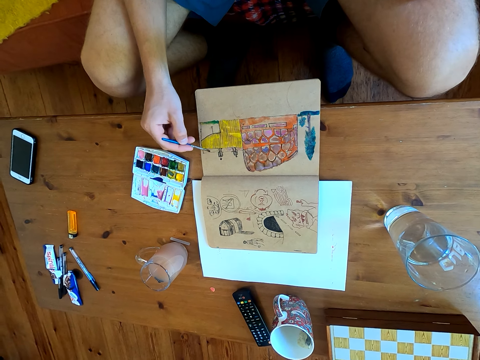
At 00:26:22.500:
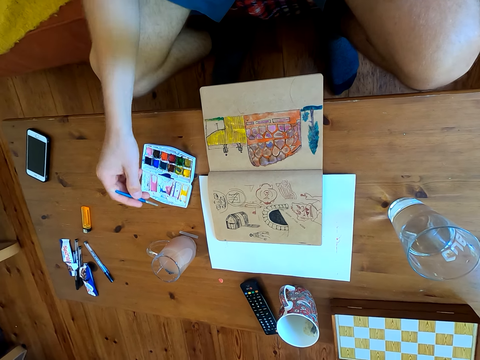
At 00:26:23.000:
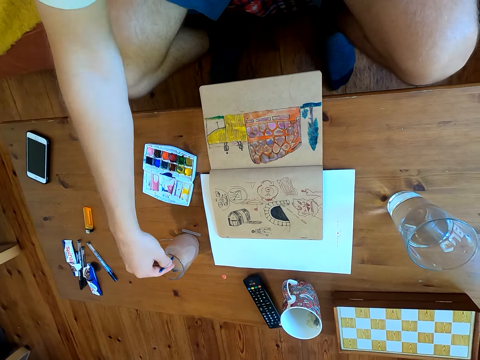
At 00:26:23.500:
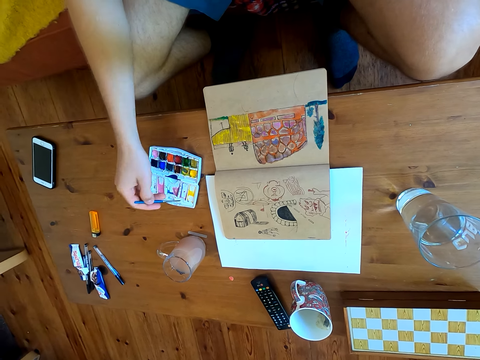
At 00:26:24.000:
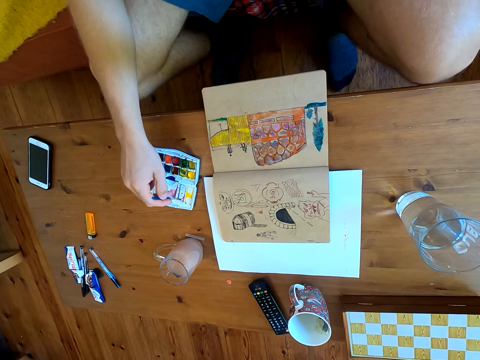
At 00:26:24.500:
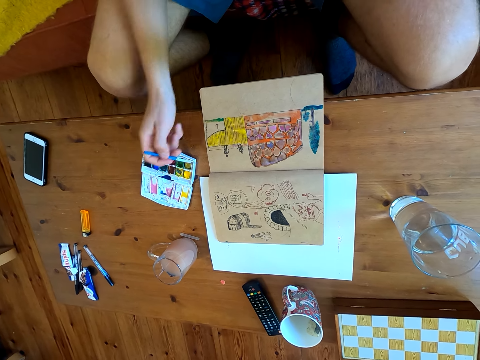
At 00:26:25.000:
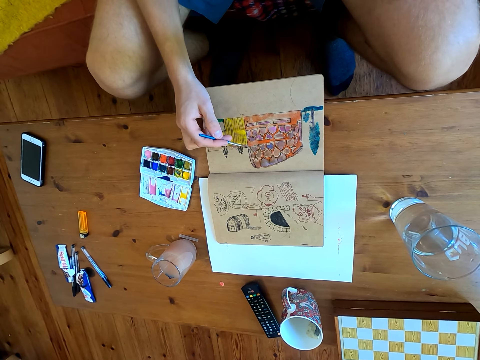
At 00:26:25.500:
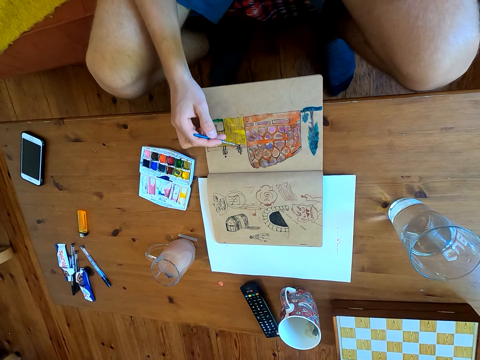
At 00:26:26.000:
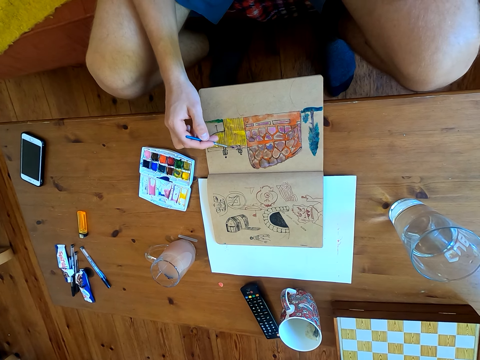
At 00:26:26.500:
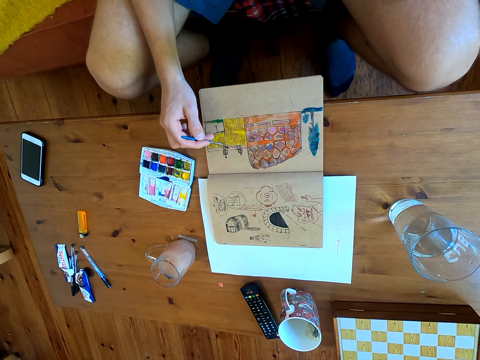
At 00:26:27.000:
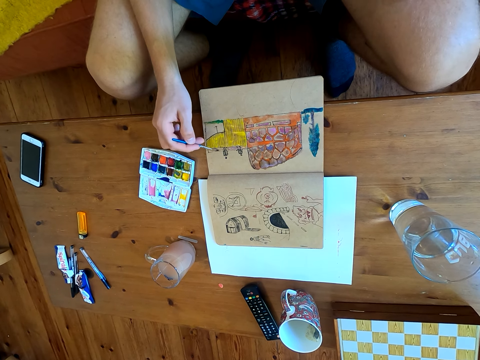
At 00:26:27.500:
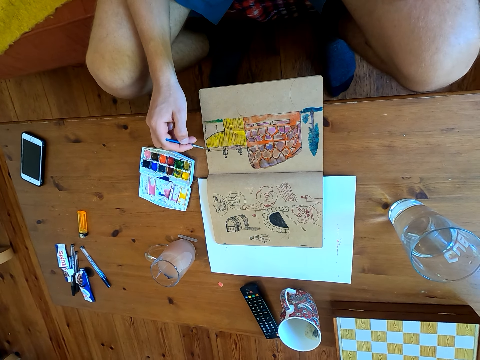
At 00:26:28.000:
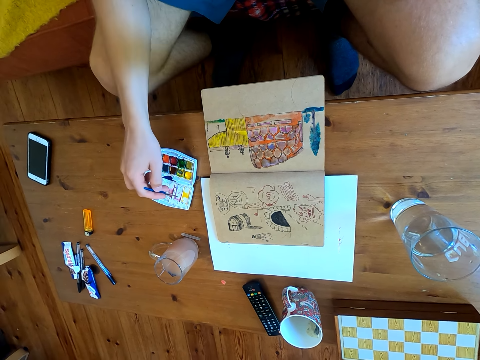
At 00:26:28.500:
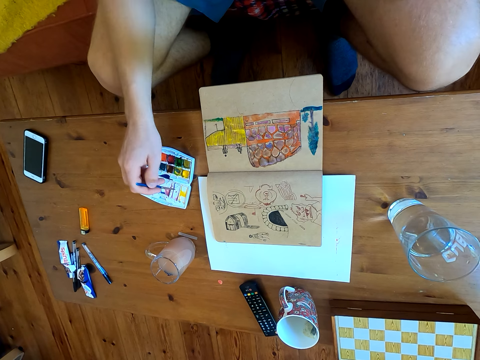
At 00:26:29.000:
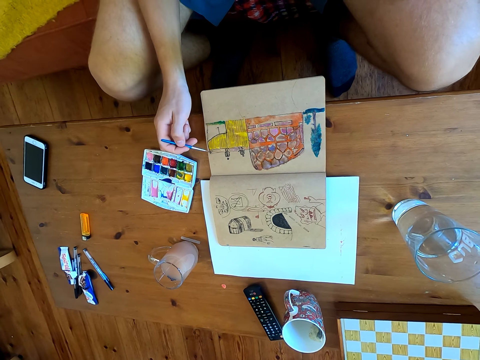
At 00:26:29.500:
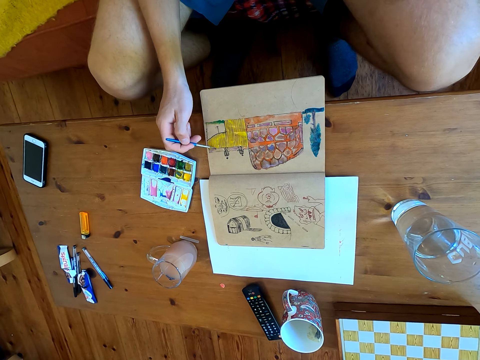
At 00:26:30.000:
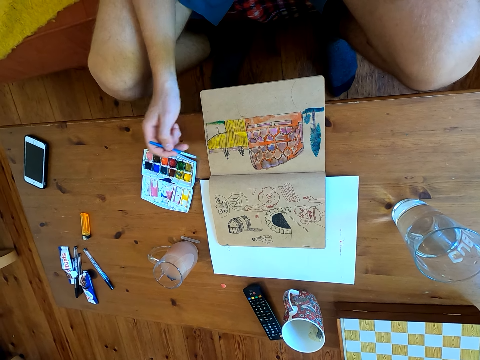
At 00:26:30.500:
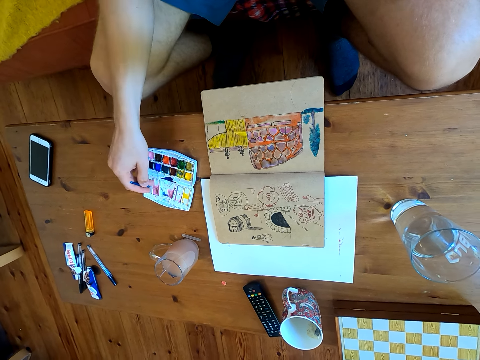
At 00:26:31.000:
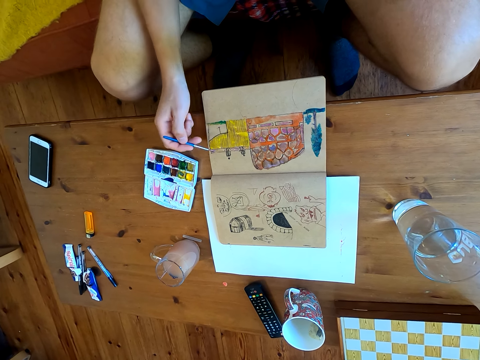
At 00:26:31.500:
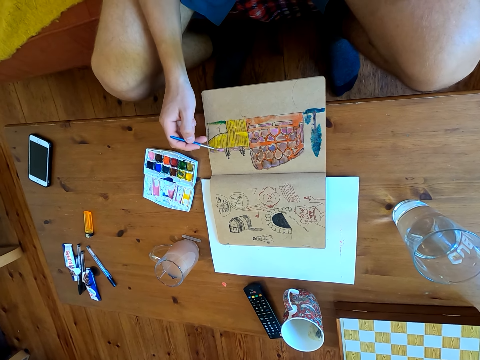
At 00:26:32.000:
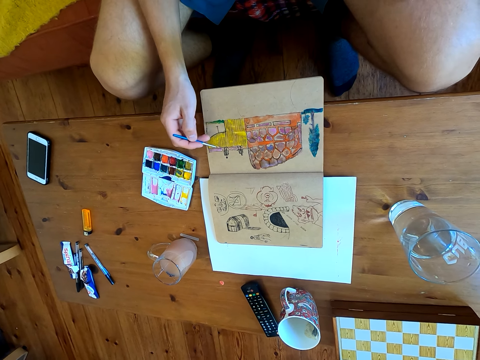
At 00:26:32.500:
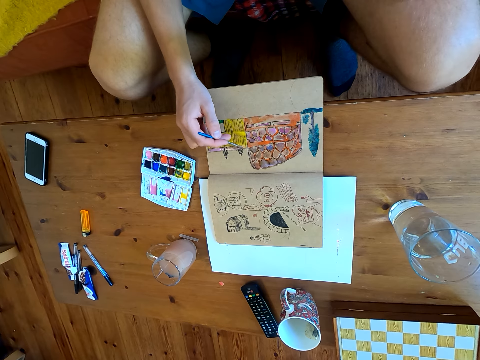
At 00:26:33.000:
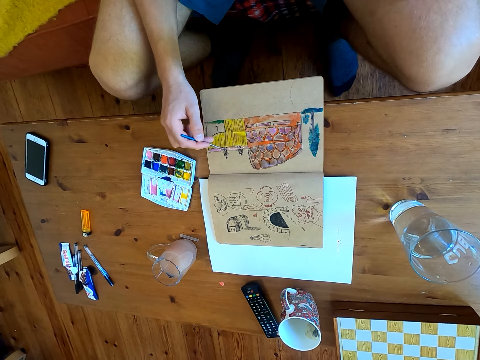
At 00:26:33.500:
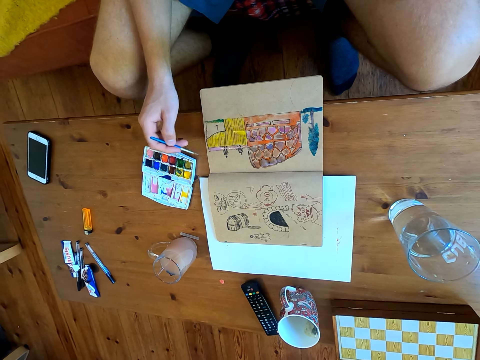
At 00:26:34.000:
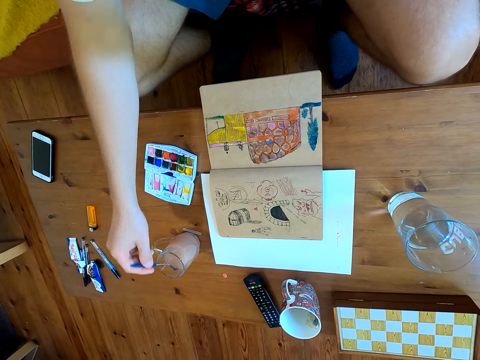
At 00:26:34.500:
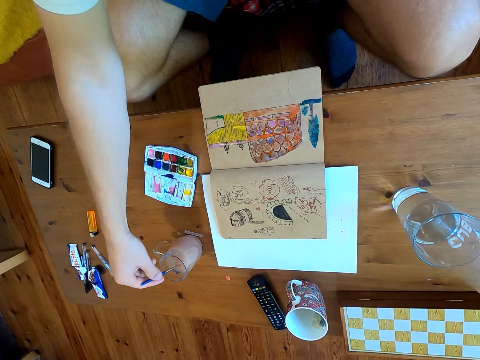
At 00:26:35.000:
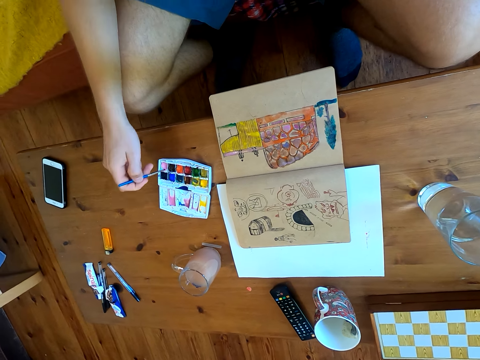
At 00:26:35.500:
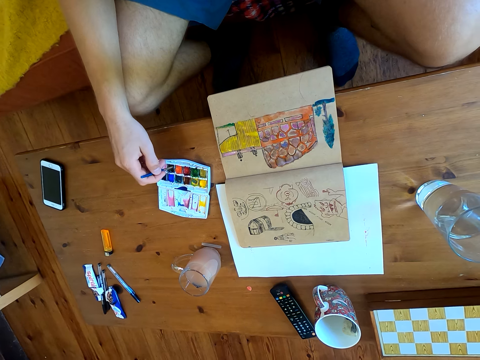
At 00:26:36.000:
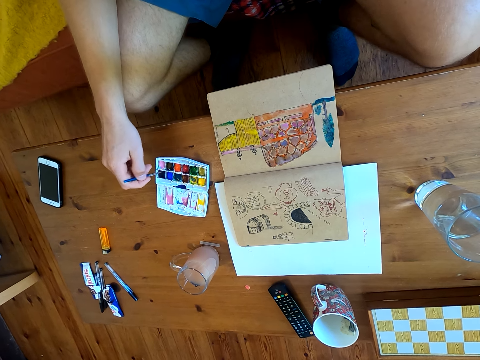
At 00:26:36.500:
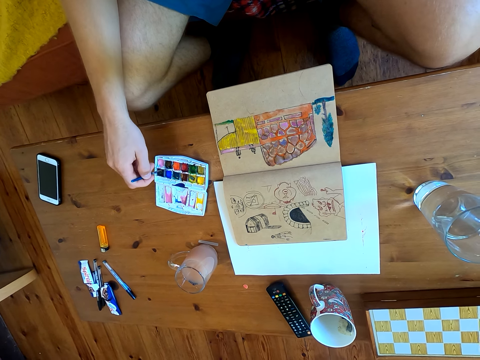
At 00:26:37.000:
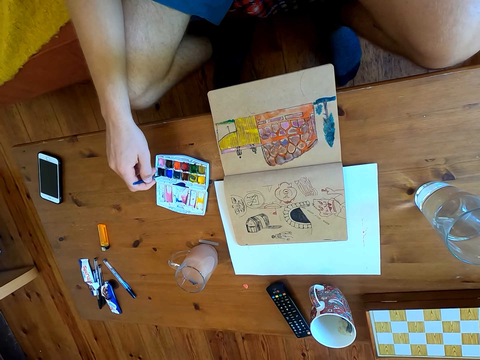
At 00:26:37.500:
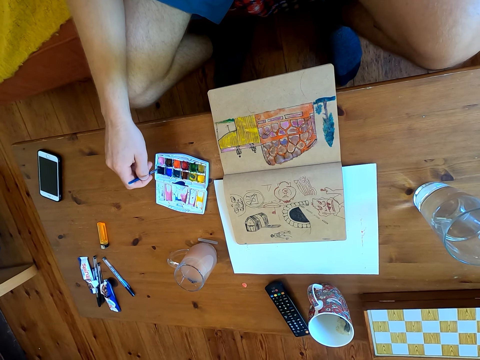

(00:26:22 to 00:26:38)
The camera wearer dips the brush in a liquid. They immerse the brush in the watercolor. They paint on the page of the book. They immerse the brush in the watercolor. They paint on the page of the book. They immerse the brush in the watercolor. They paint on the page of the book. They dip the brush in the liquid. They mix paint in the paint plate. They immerse the brush in the watercolor.

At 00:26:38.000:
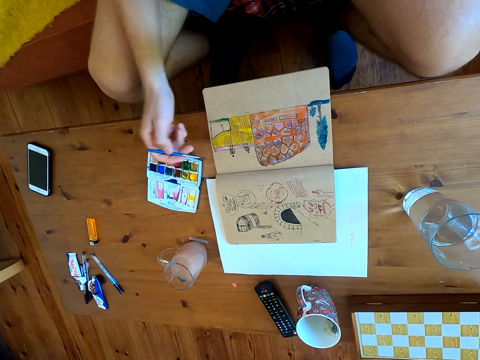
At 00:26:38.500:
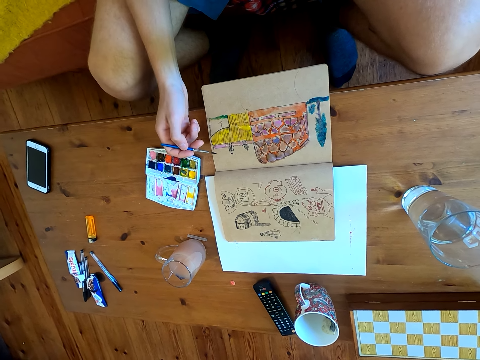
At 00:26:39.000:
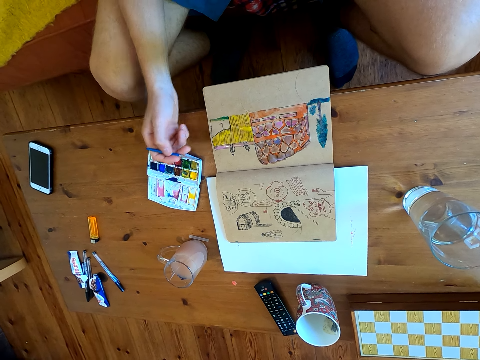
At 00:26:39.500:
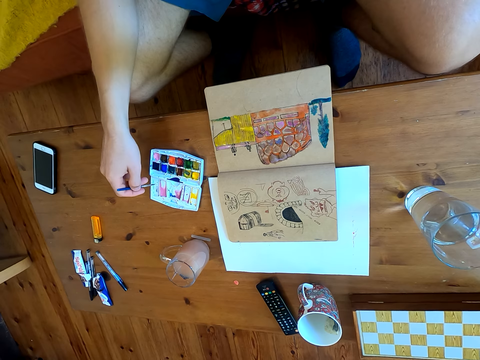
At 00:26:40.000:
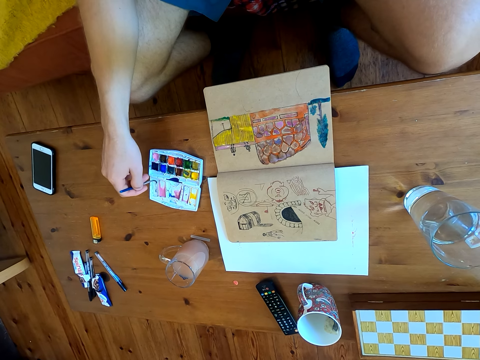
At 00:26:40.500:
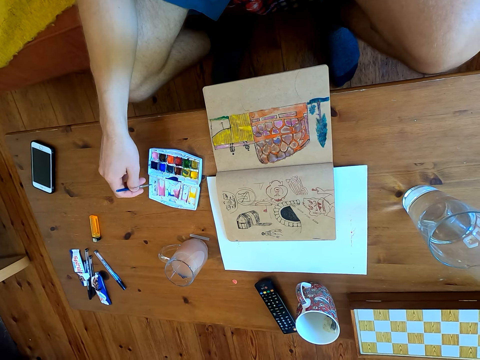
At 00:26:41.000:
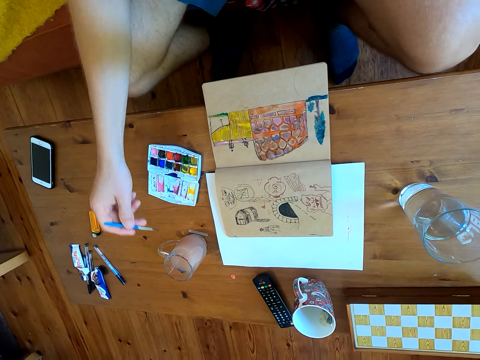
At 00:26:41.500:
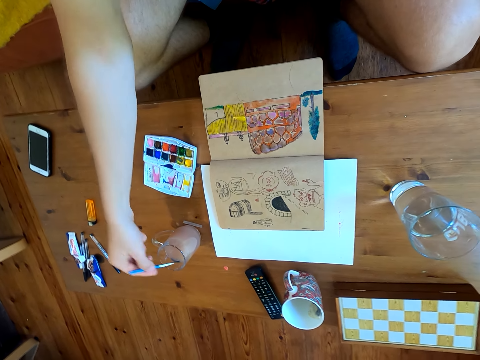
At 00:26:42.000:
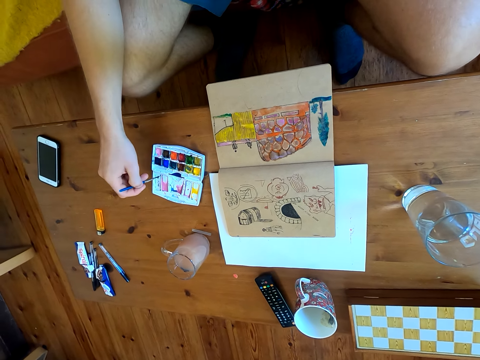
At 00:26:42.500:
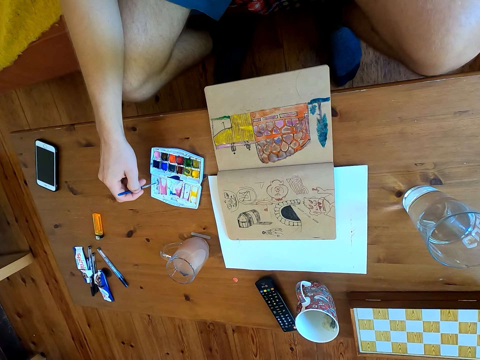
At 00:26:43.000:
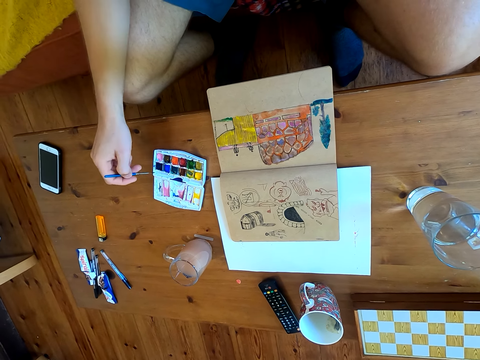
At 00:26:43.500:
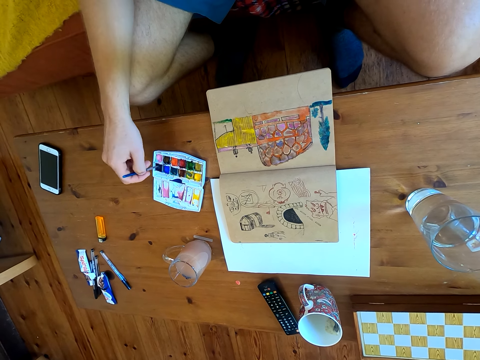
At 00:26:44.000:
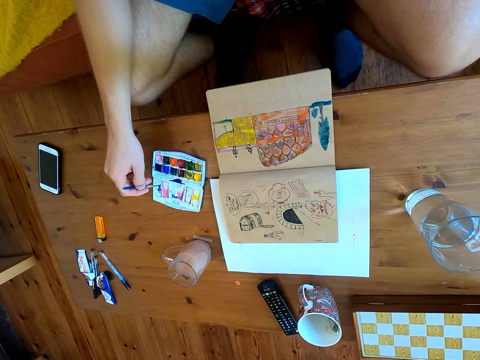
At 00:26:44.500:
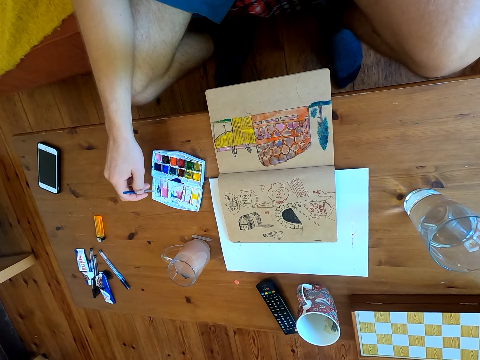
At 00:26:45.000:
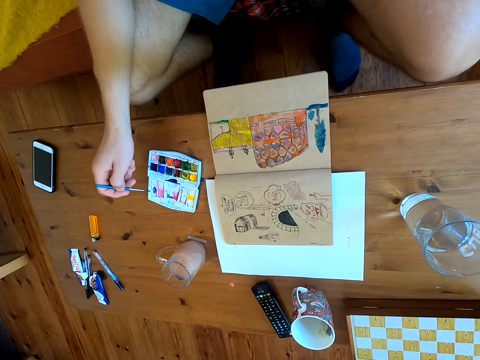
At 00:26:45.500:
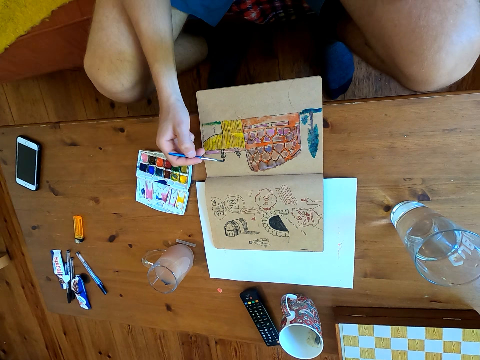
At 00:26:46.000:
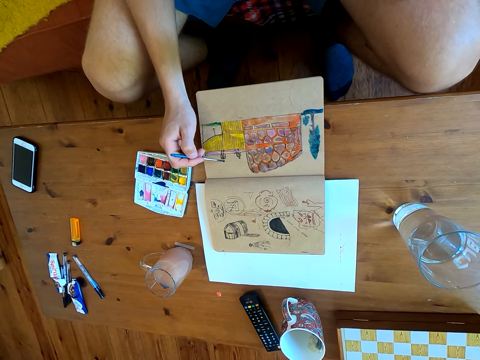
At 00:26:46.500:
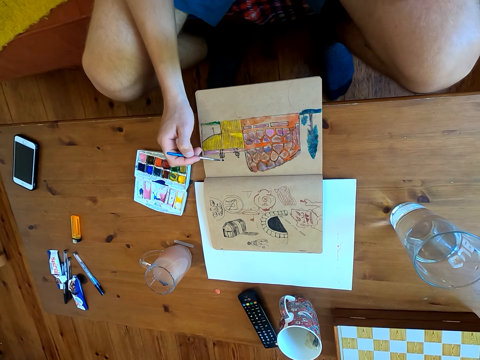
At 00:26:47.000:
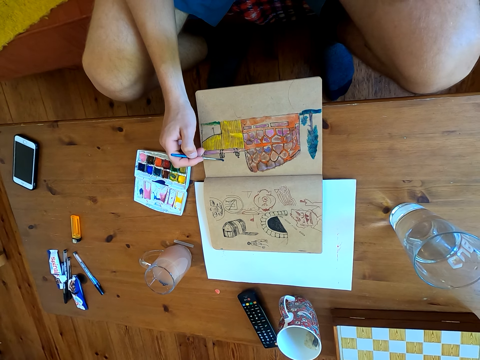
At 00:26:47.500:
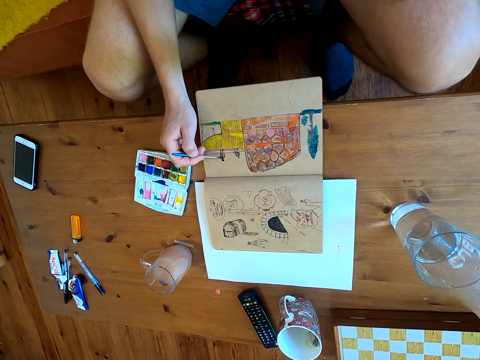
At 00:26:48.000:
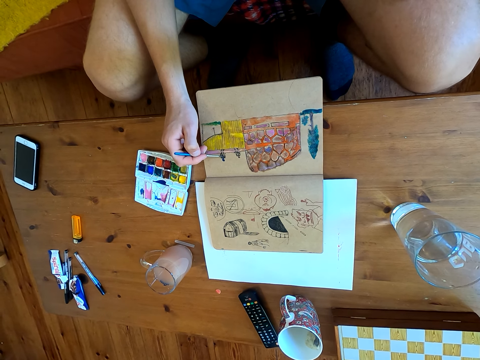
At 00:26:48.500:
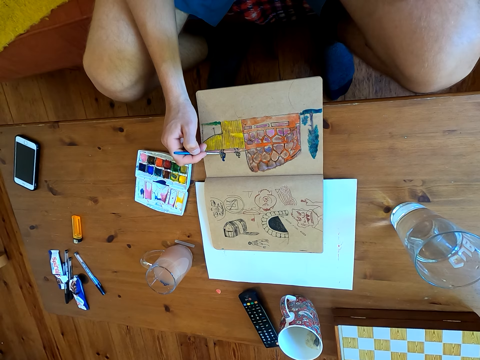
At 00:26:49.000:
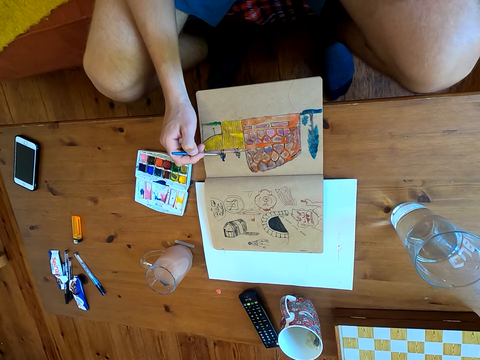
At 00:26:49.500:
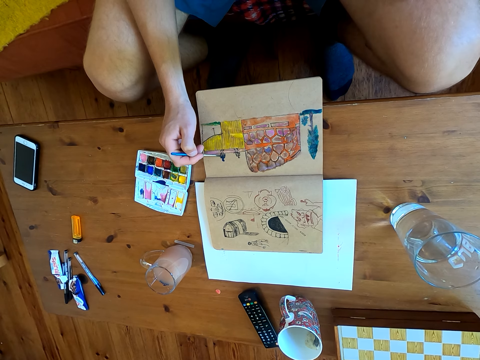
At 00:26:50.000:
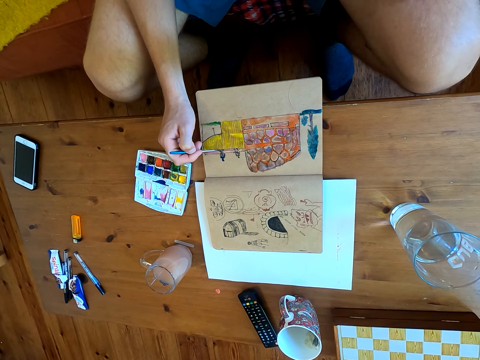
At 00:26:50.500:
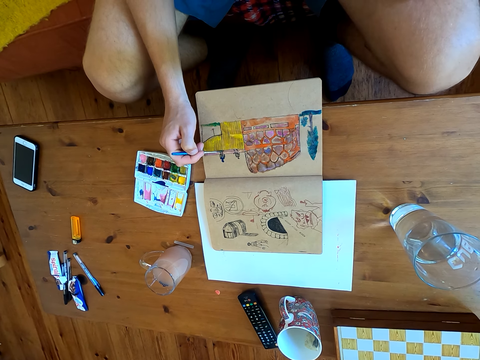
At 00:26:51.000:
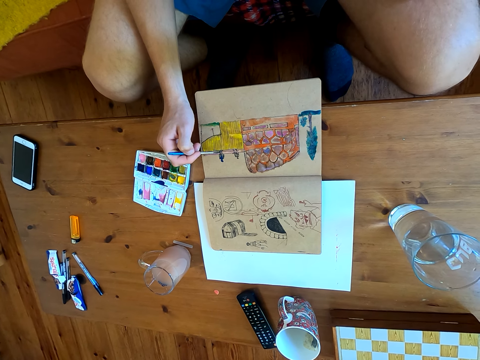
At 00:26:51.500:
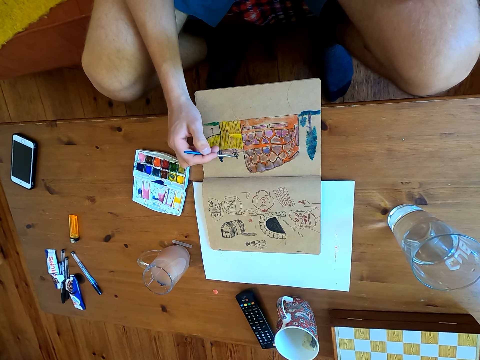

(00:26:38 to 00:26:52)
The camera wearer paints on the page of the book. They immerse the brush in the watercolor. They dip the brush in a liquid. They immerse the brush in the watercolor. They paint on the page of the book.
